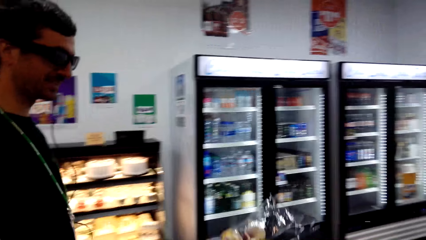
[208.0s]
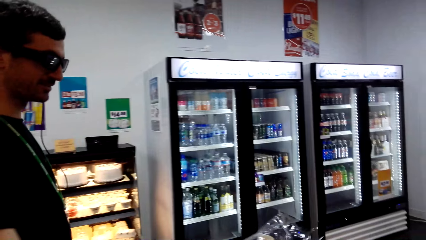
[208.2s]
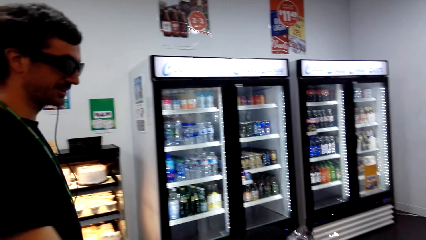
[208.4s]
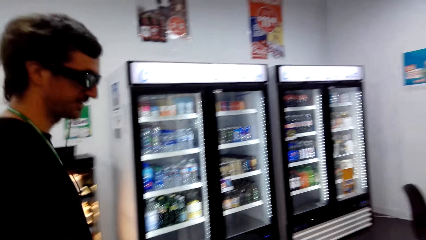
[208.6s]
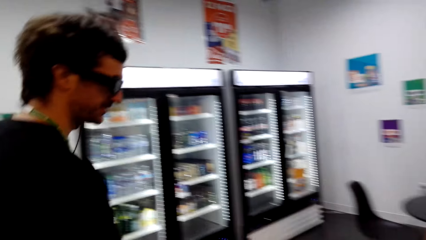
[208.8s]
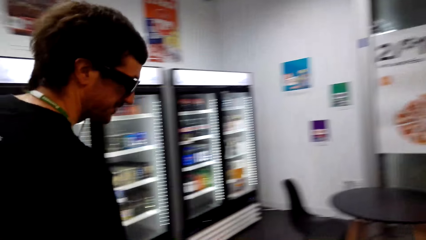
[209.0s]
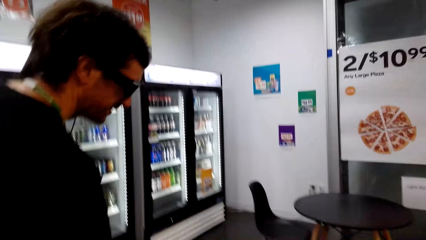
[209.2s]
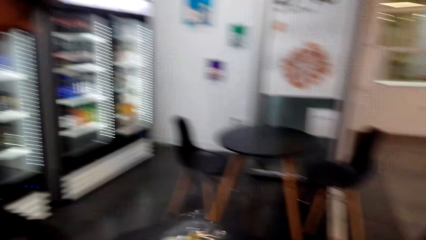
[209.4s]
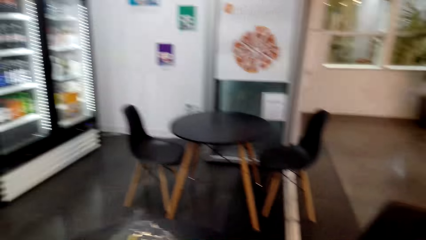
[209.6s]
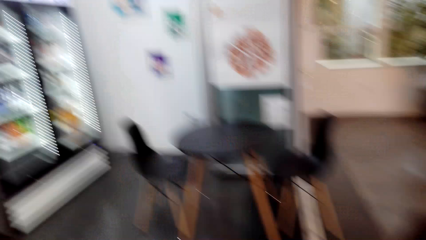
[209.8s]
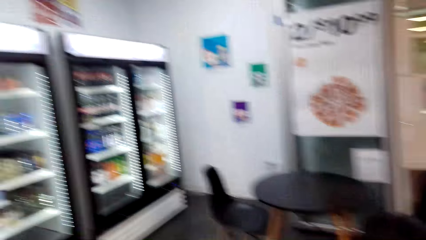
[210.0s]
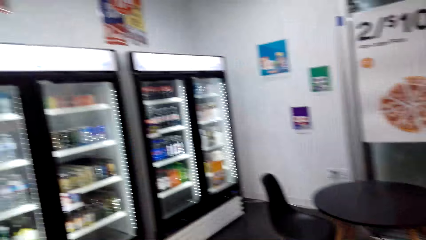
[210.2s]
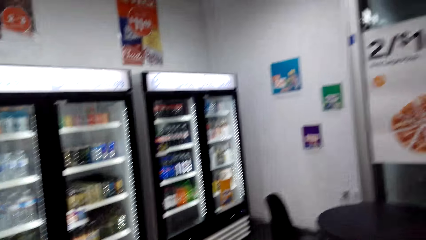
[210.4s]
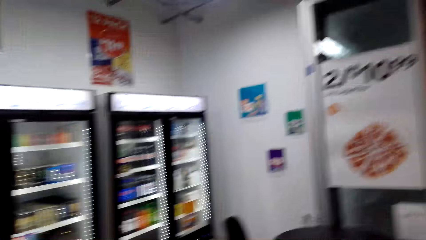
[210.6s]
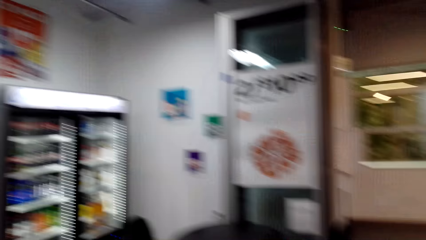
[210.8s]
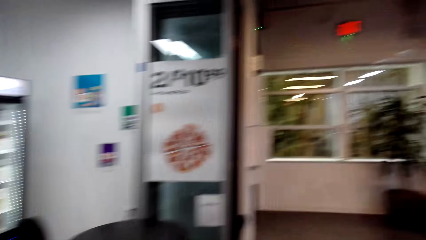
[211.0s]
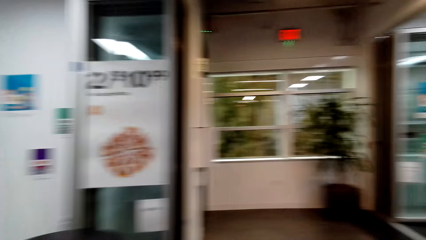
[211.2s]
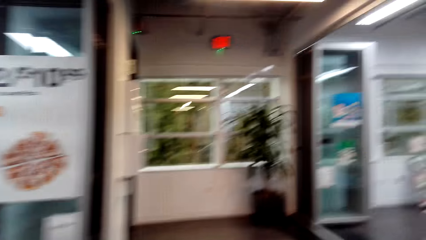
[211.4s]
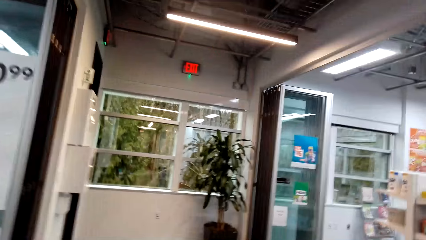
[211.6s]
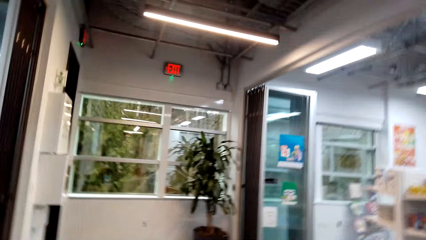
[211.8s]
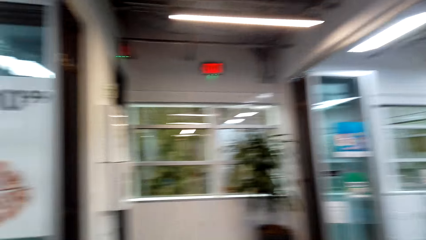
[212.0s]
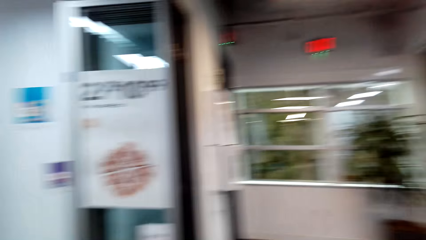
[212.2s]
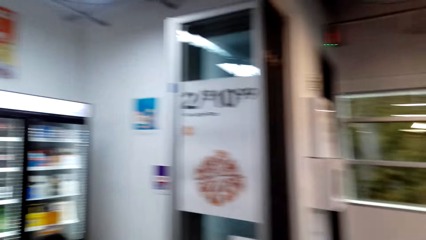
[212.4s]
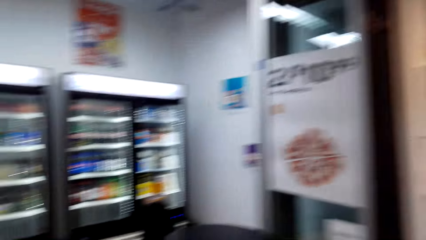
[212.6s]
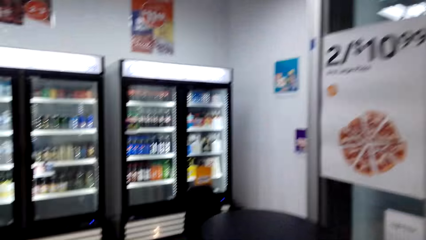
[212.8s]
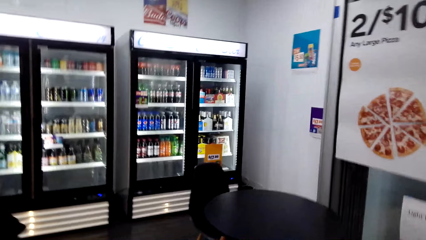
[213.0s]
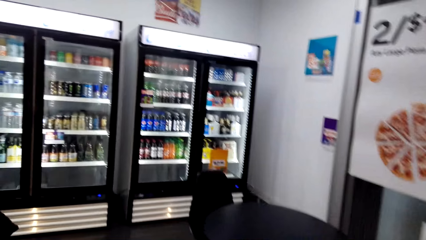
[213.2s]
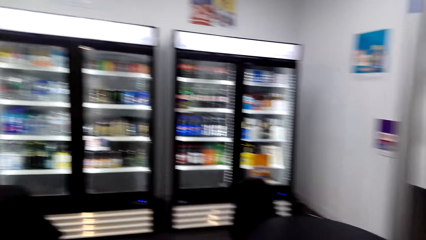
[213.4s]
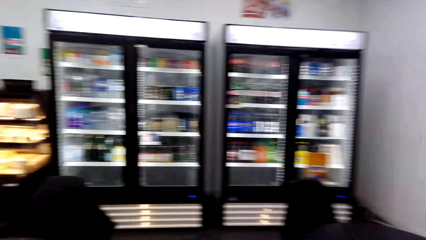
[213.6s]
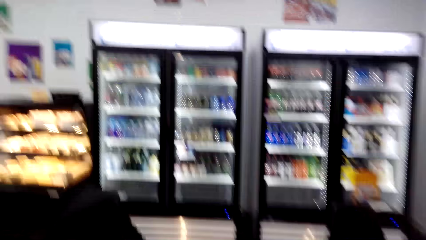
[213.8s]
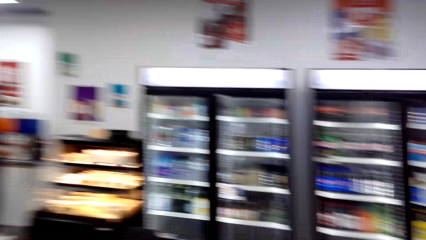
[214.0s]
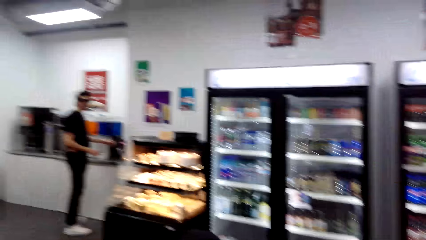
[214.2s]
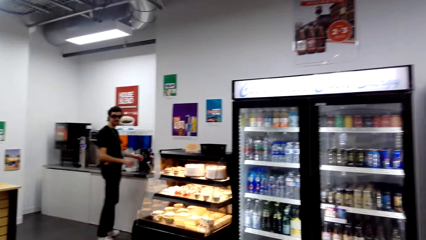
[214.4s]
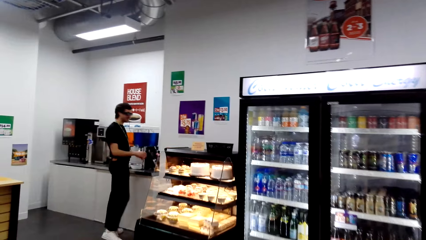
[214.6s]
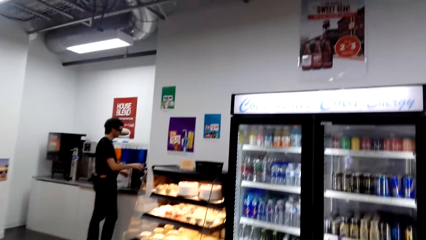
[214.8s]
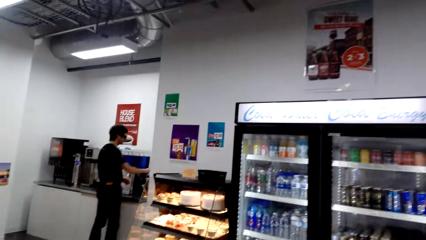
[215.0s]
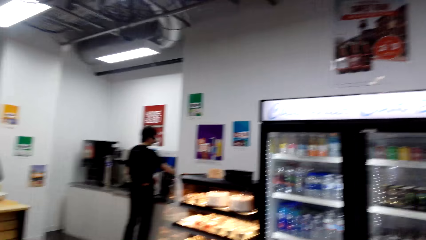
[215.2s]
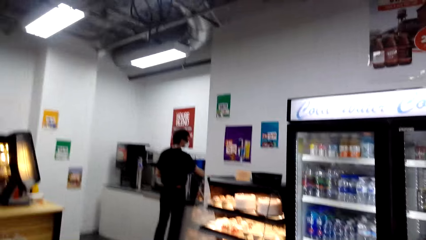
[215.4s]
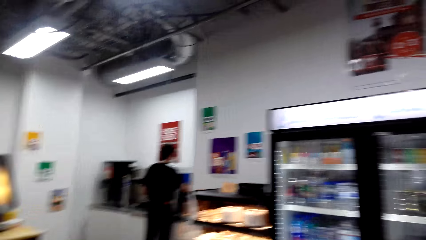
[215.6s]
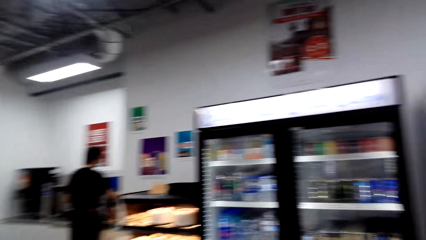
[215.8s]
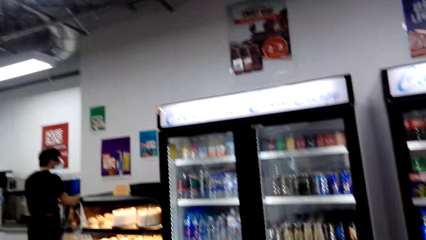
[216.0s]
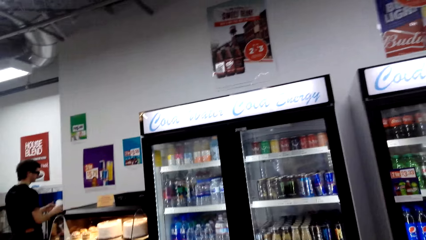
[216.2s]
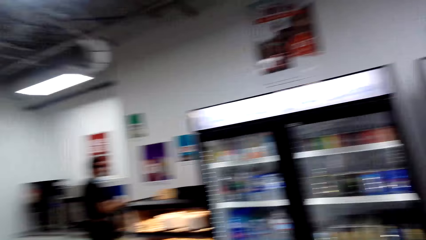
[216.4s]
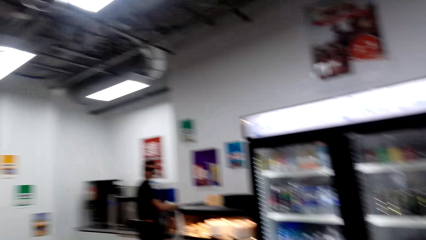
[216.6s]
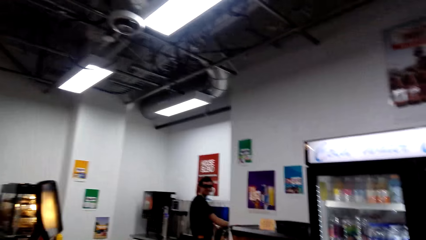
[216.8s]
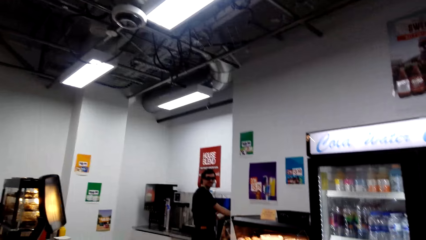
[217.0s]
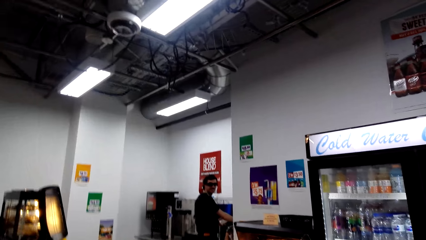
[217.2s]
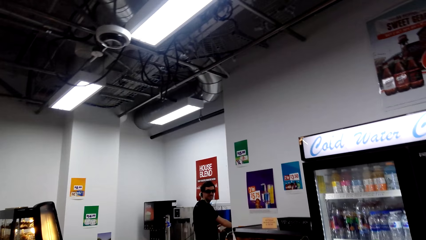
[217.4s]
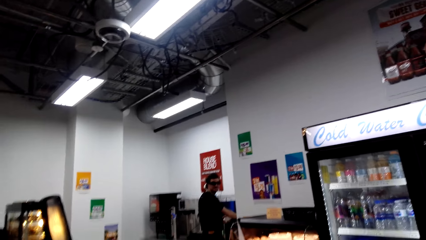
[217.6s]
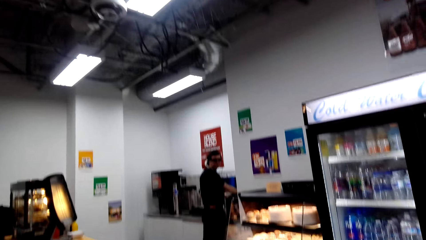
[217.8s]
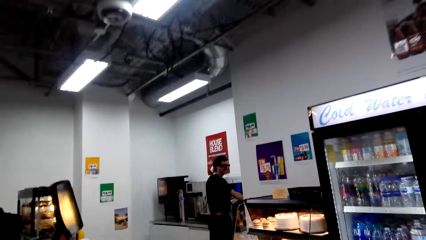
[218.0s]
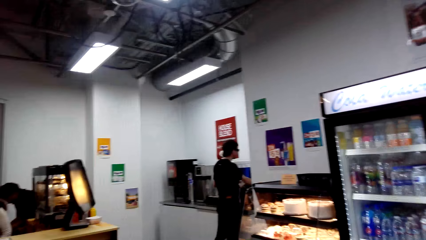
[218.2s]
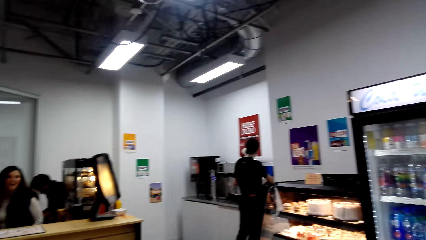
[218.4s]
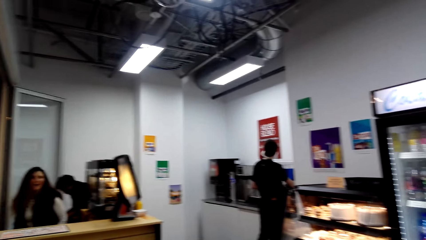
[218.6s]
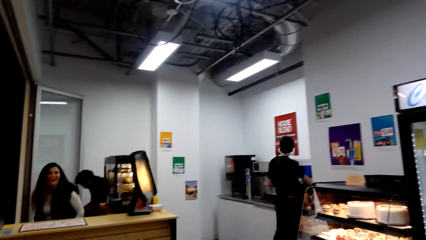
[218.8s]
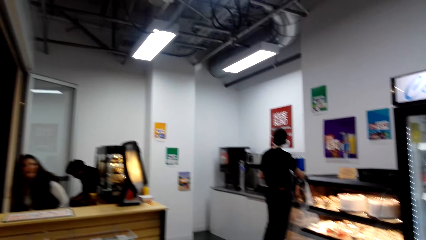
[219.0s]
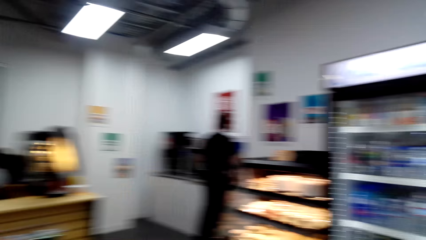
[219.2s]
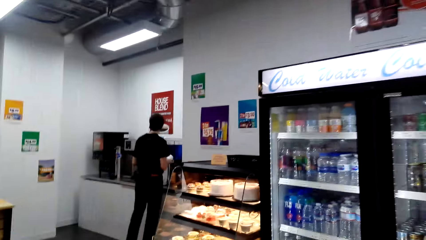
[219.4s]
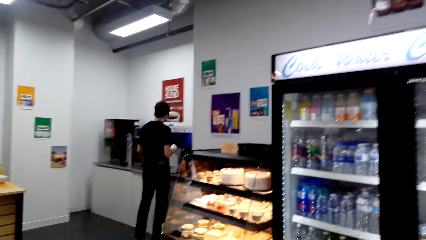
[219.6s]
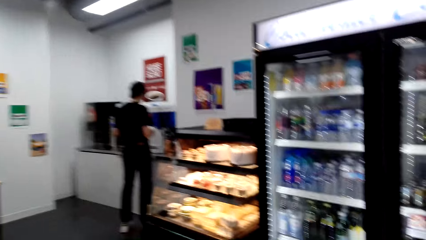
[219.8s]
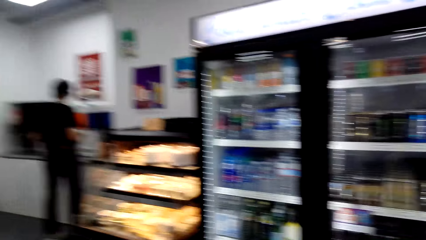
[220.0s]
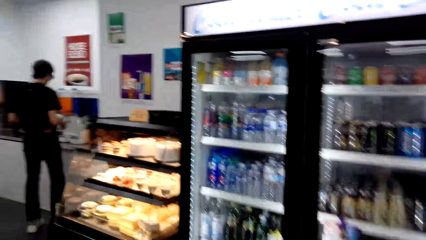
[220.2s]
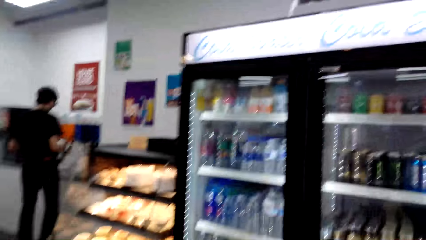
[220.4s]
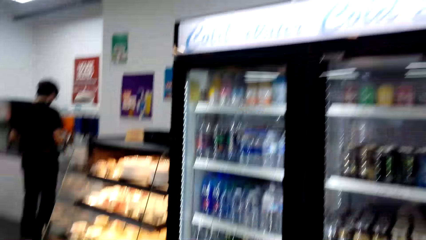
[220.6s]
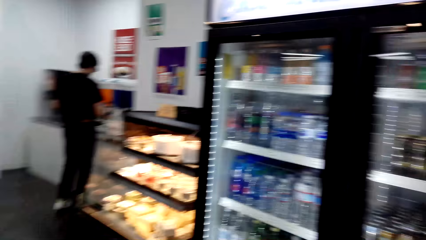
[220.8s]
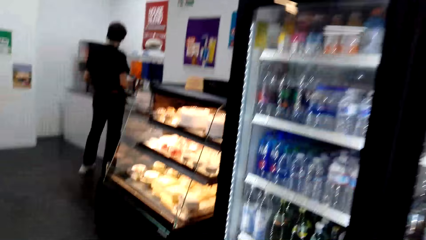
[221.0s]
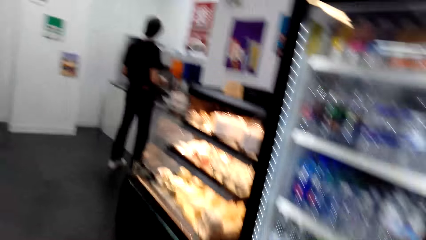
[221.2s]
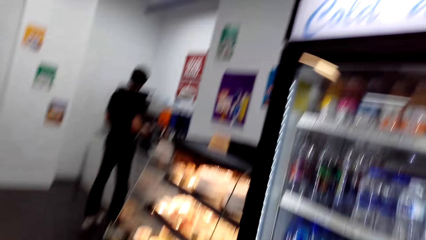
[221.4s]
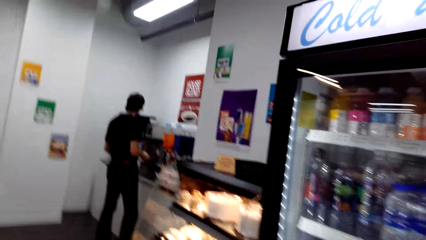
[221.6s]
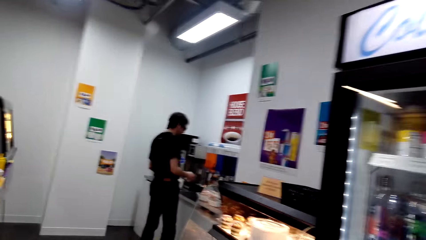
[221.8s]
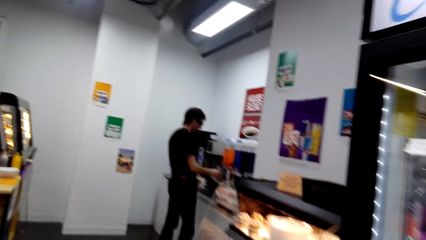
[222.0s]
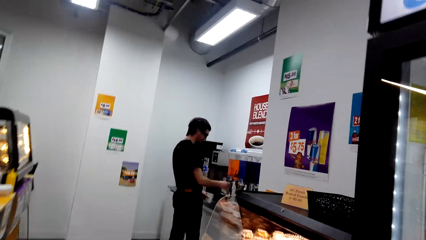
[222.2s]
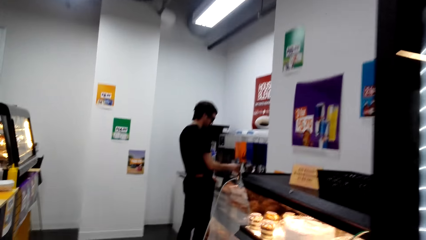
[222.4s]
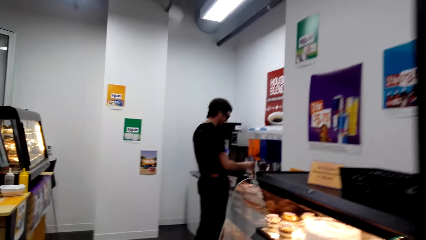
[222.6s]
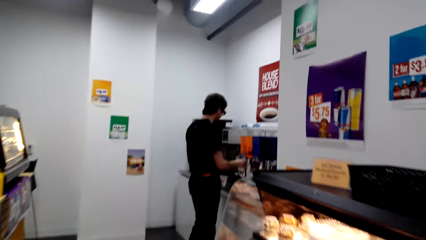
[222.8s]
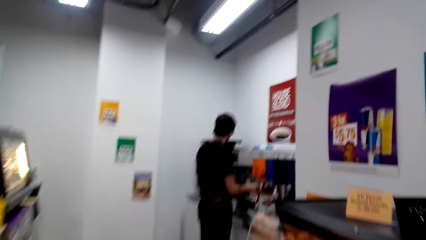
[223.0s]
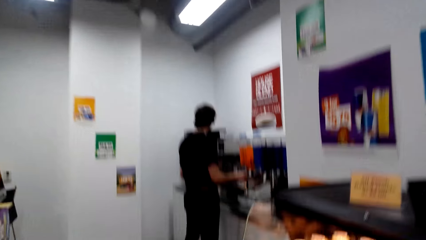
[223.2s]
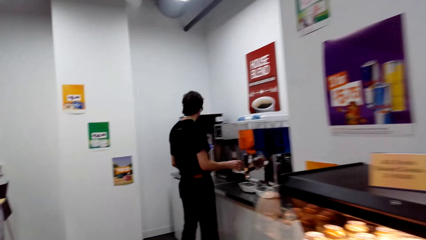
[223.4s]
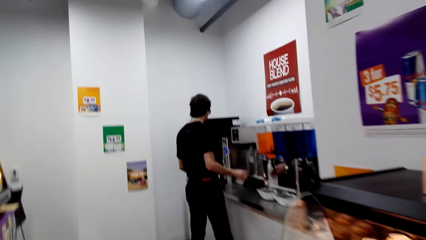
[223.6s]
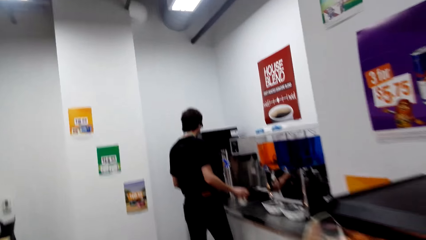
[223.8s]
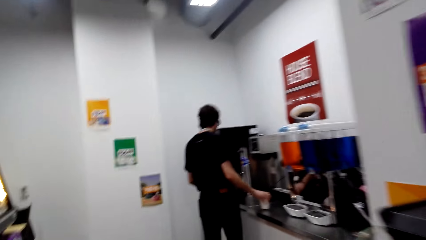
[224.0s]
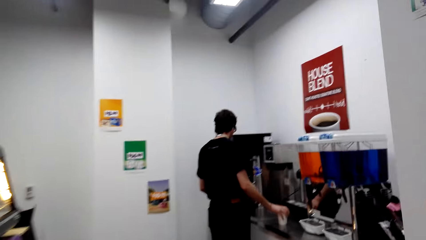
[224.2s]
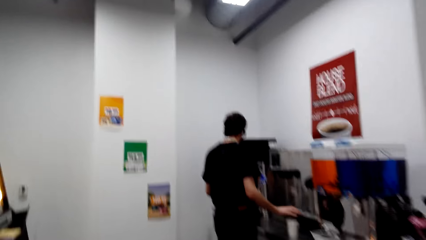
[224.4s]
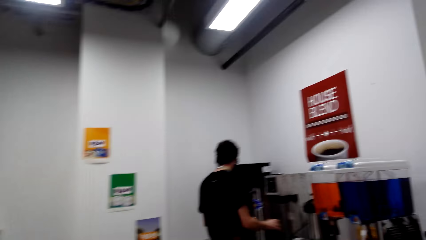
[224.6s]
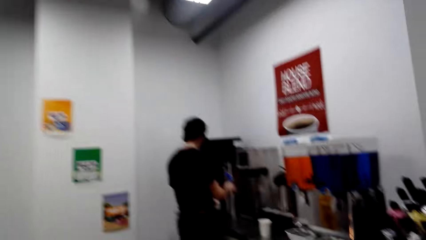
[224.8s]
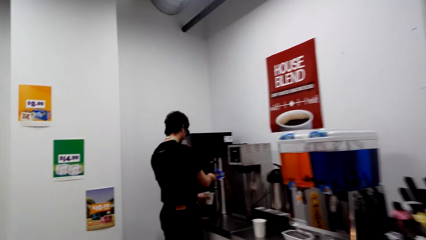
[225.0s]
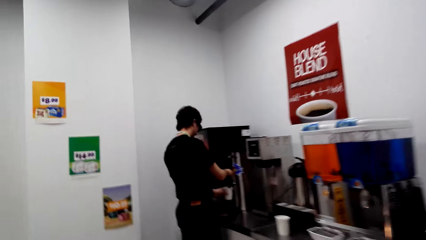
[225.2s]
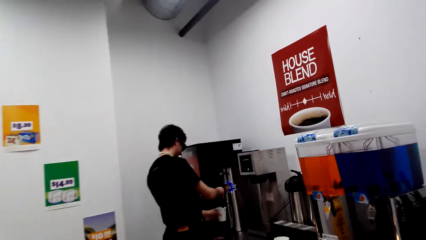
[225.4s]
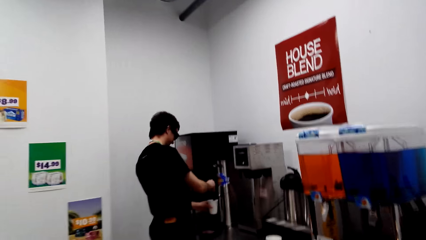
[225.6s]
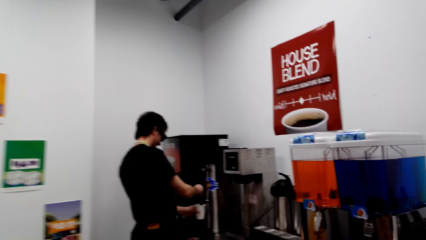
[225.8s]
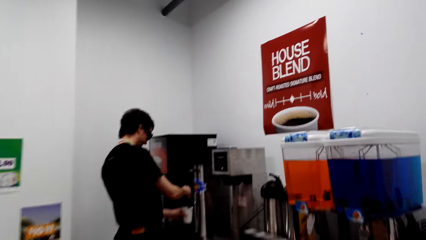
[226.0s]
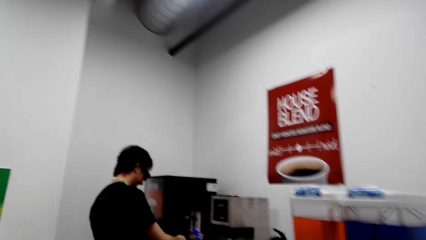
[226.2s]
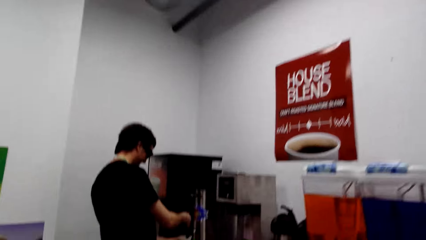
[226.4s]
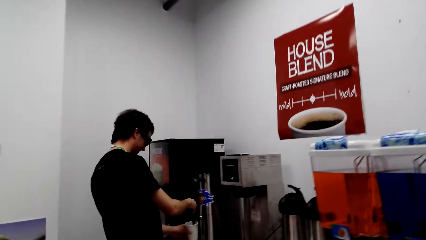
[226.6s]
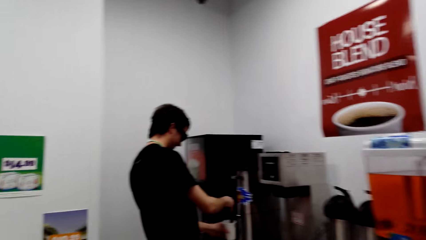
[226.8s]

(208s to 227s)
The camera wearer looks around. They step forward. The man looks at the camera wearer. The camera wearer looks around. The man picks up the tumbler and puts the tumbler down. The camera wearer steps forward. The man steps forward. He puts the coffee cup on the table. He fills the cup with coffee from a dispenser.
